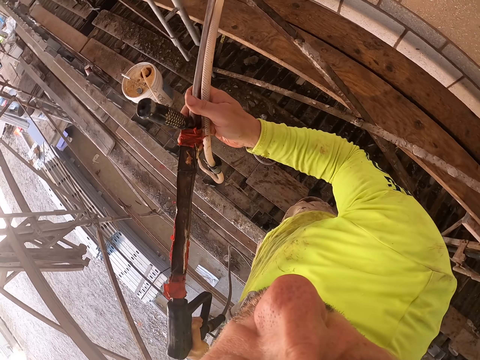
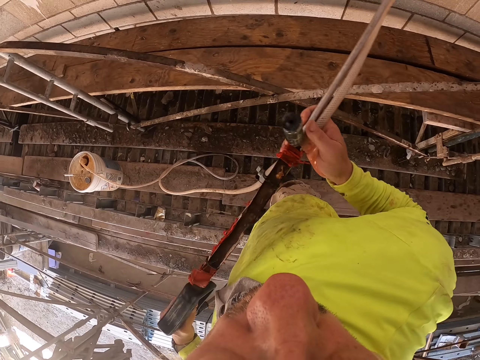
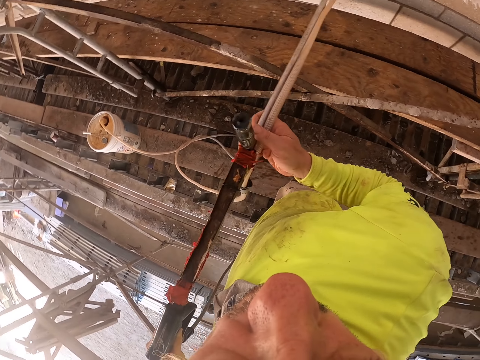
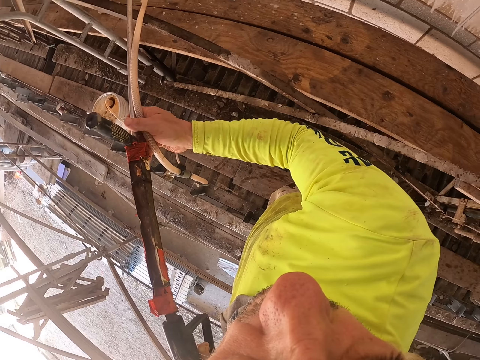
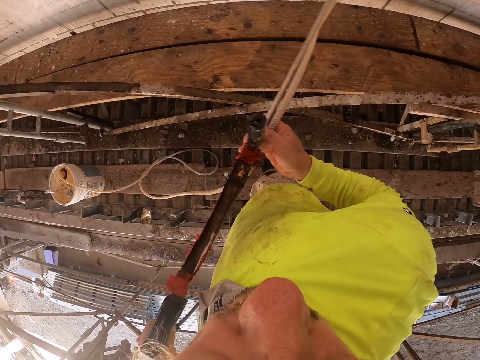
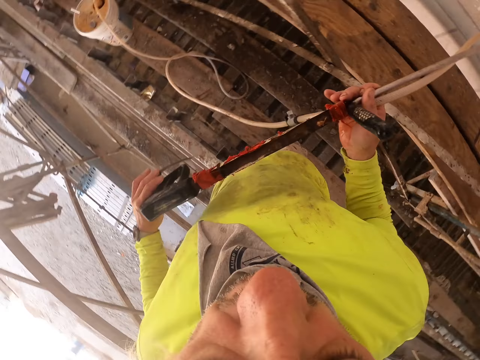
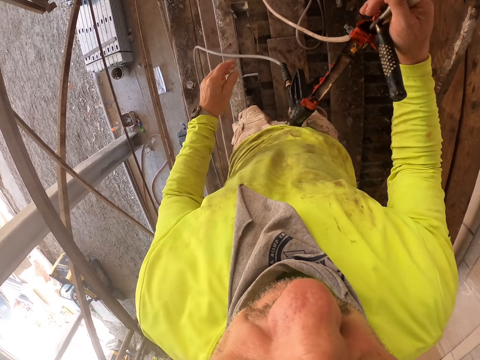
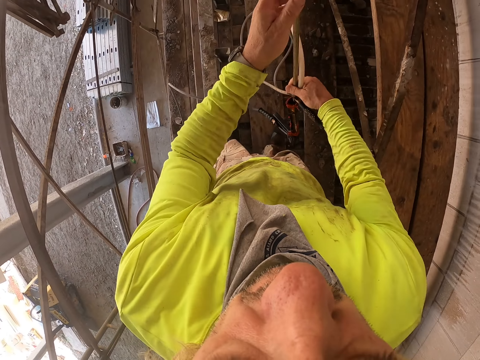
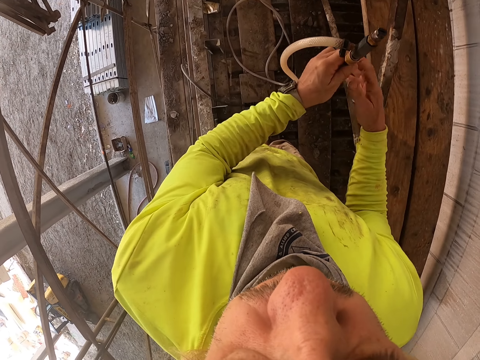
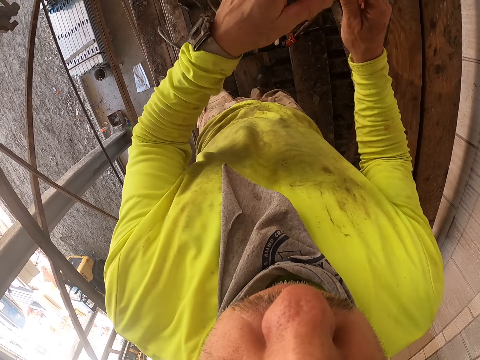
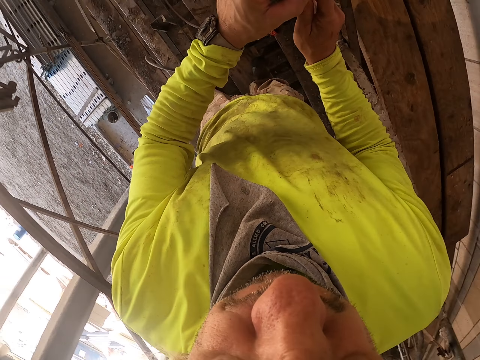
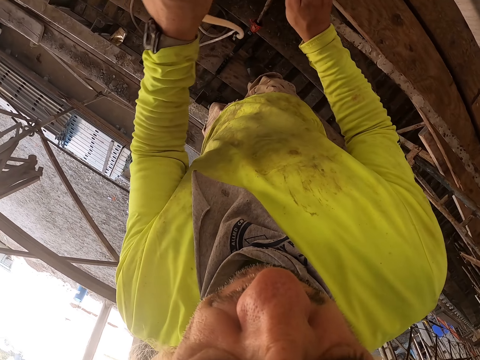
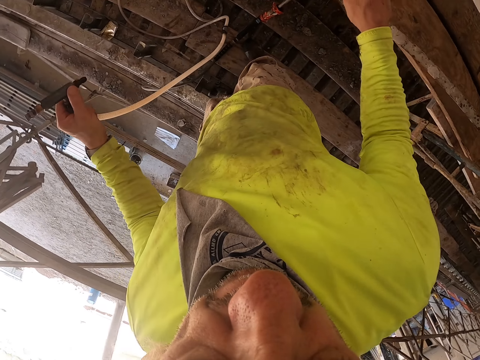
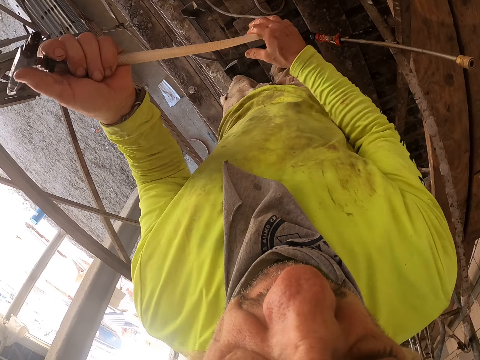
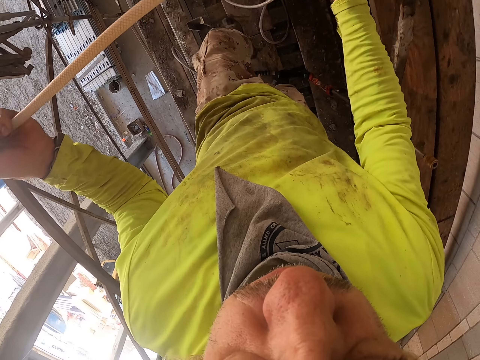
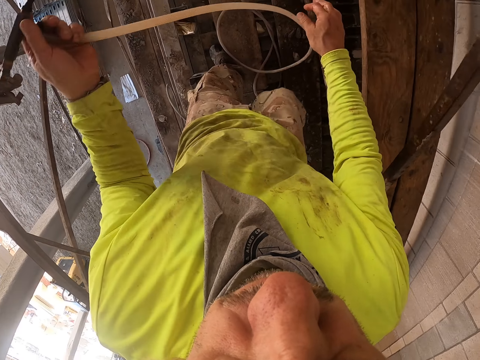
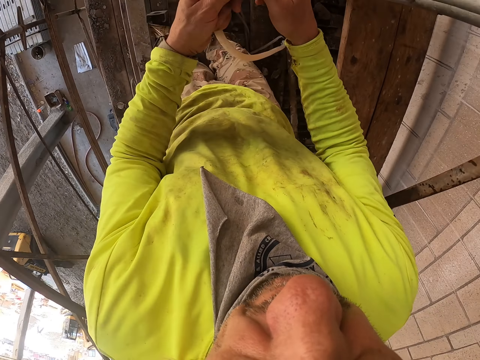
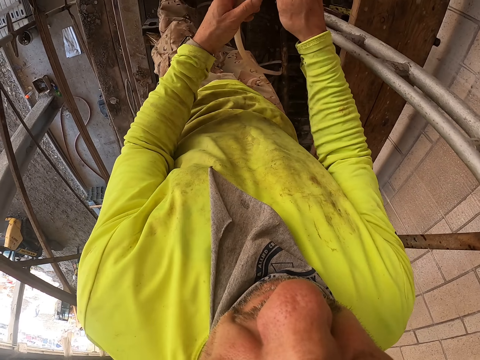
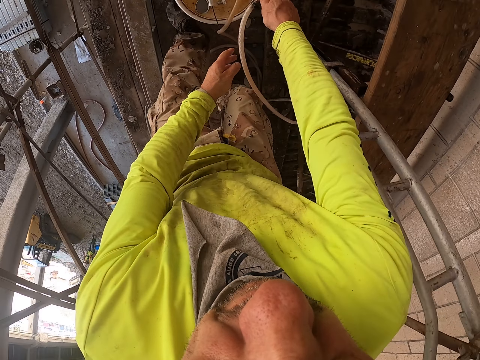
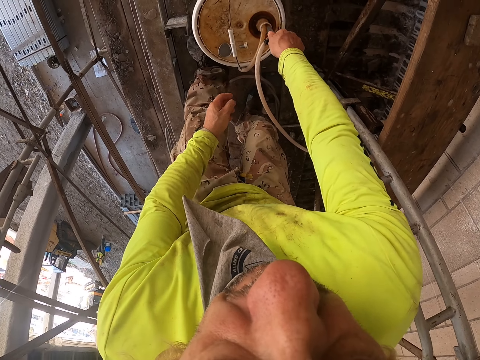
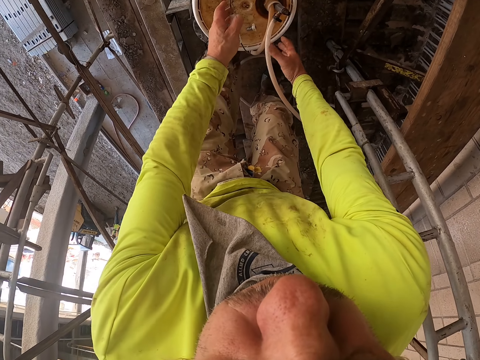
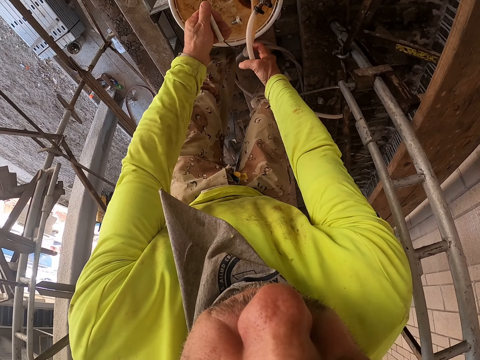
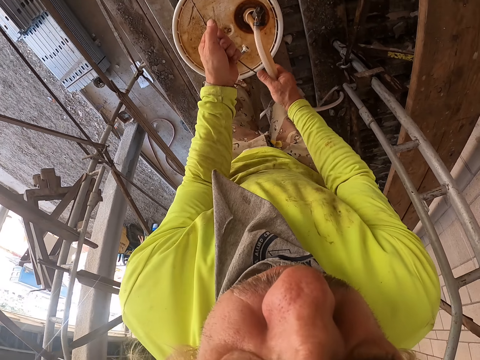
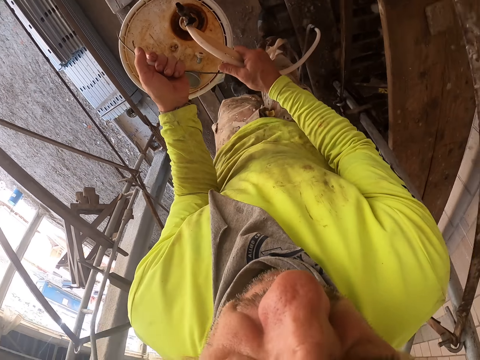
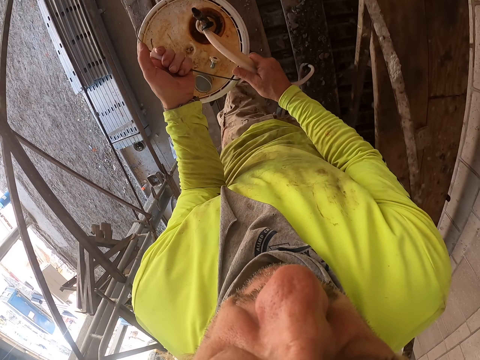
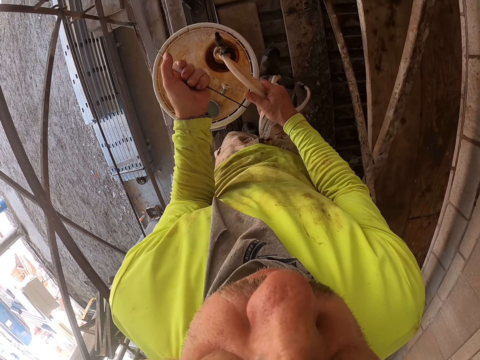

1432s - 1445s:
The camera wearer lets go of the stirrup pump spray. They lower the stirrup pump spray. They fix the stirrup portable pump. They remove the pipe from the stirrup pump. They walk with the pipe. They hold the pipe. They fix the pipe on the bucket. They put the pipe in the bucket. They carry the bucket with the pipe. They walk on the scaffold.

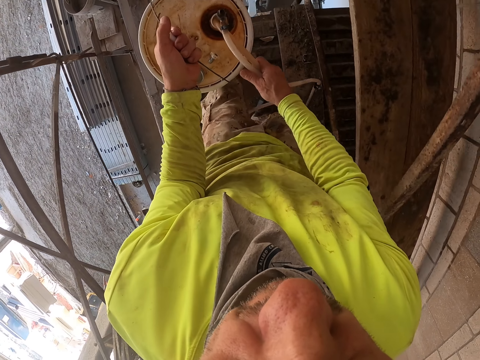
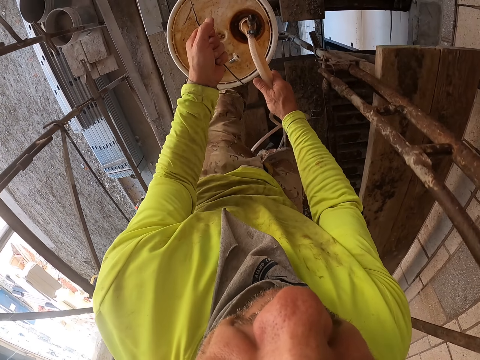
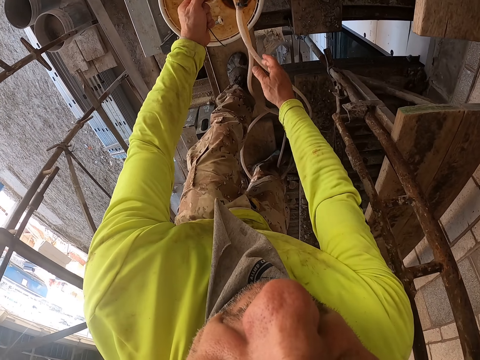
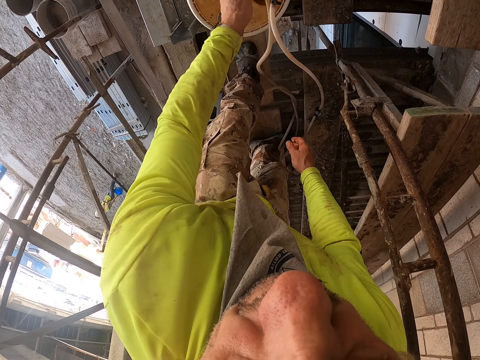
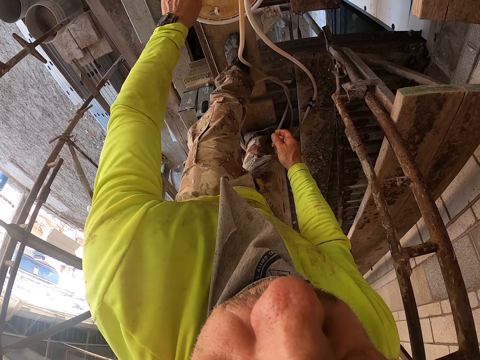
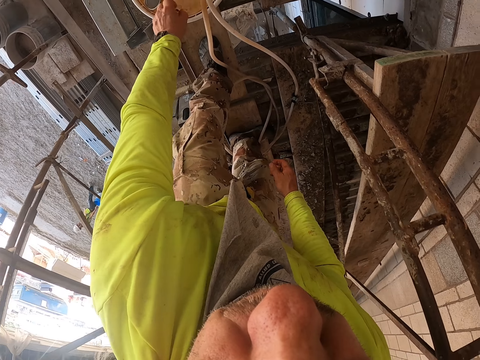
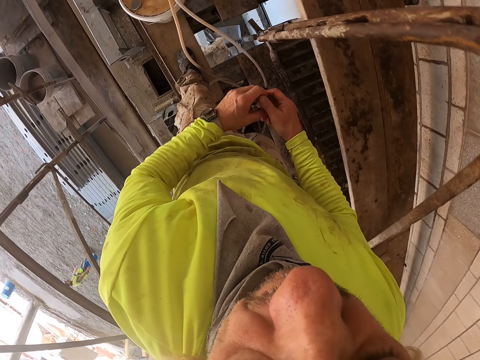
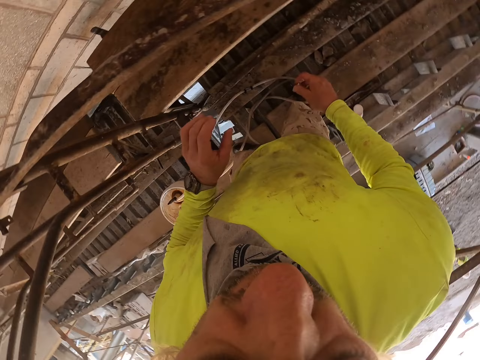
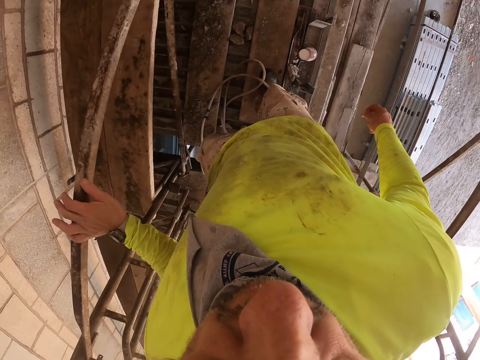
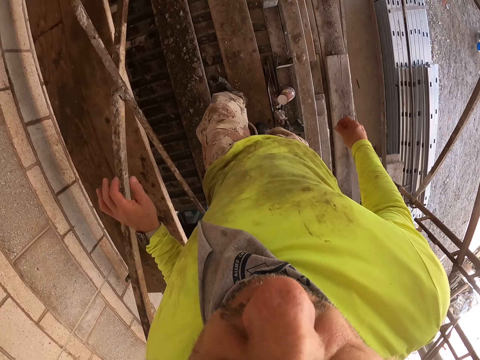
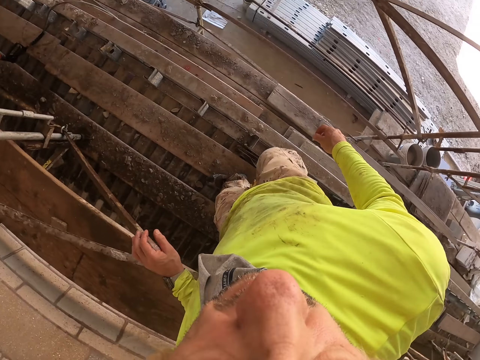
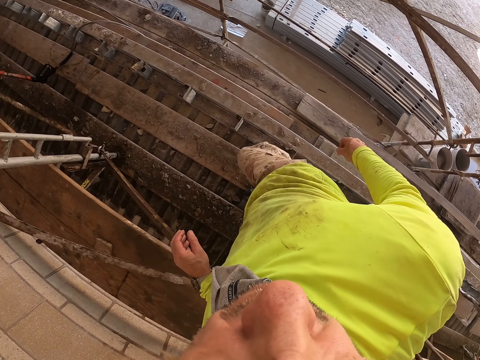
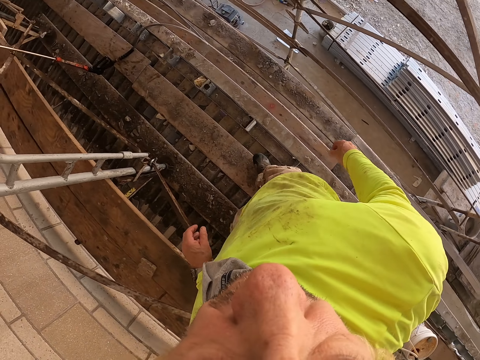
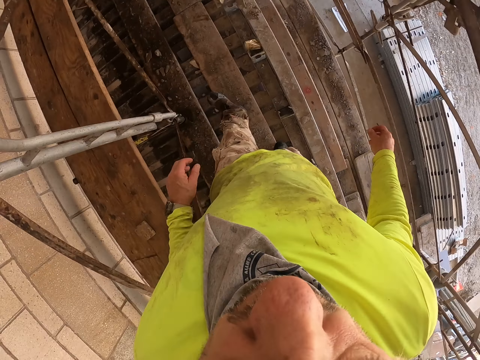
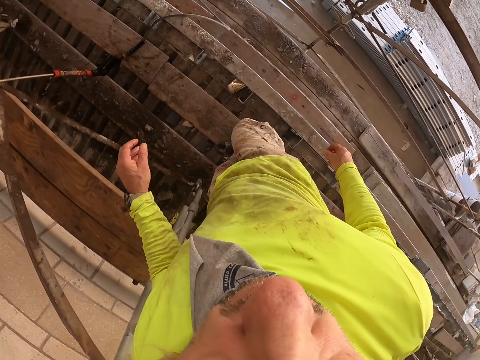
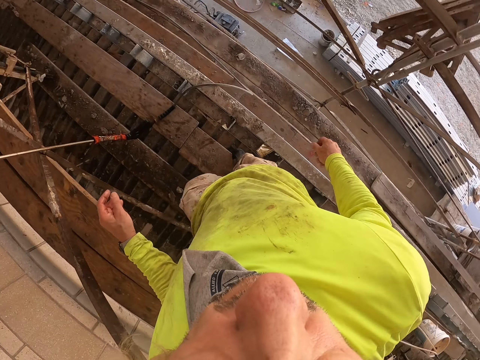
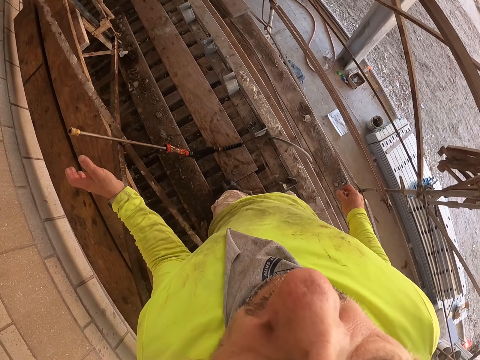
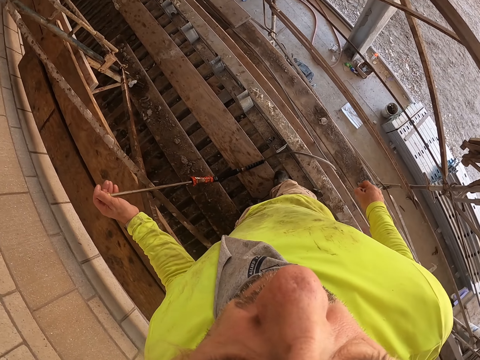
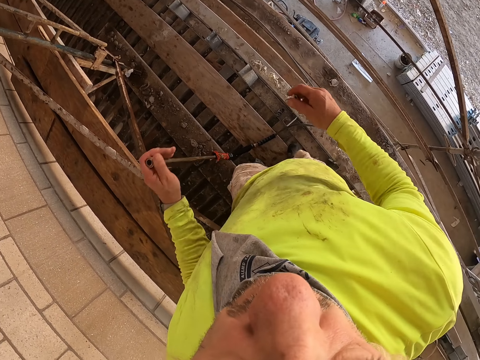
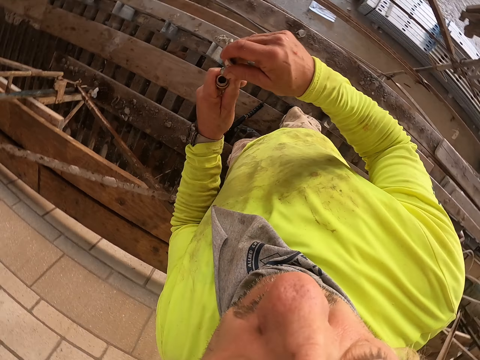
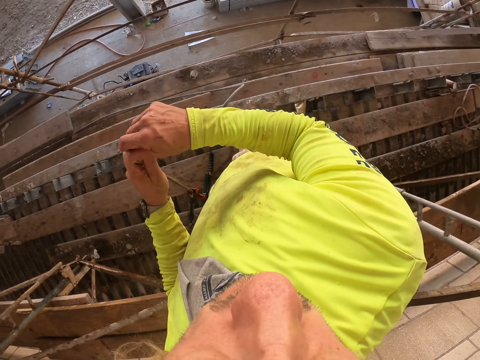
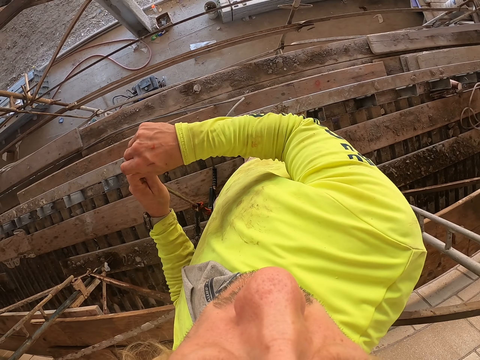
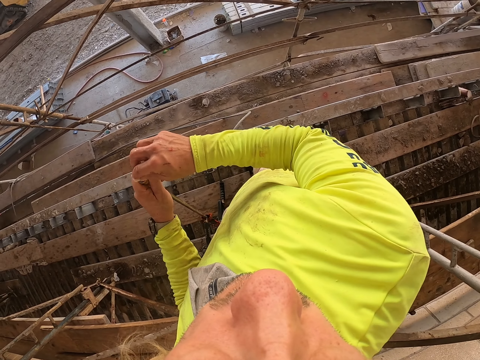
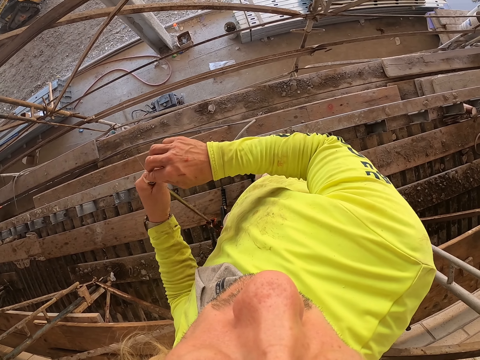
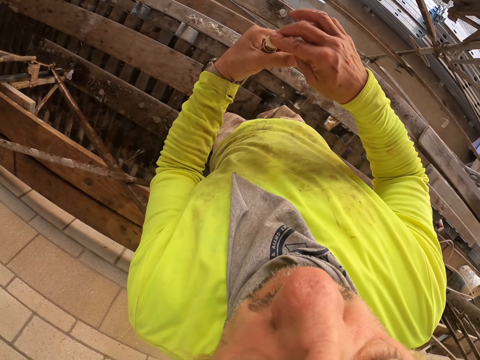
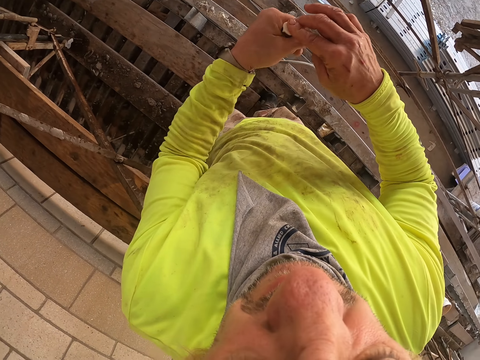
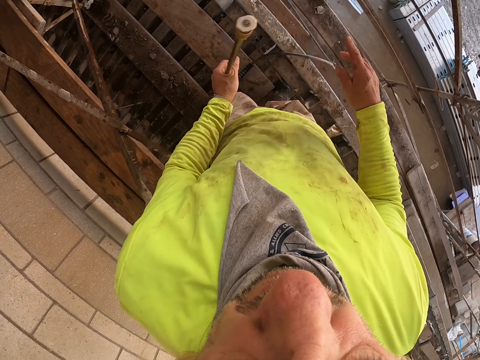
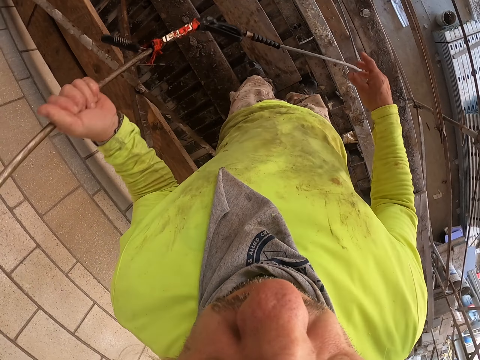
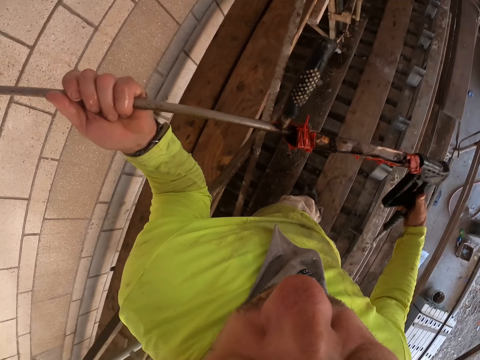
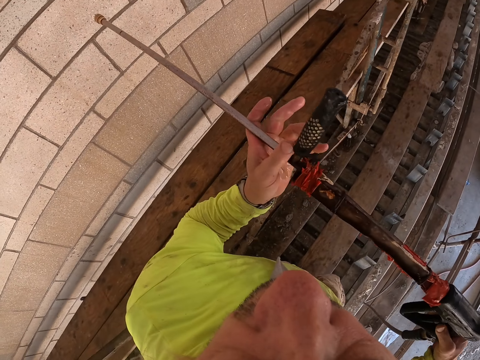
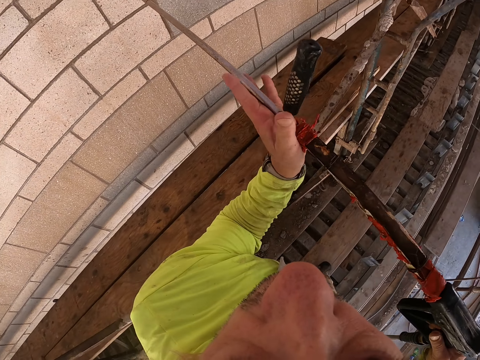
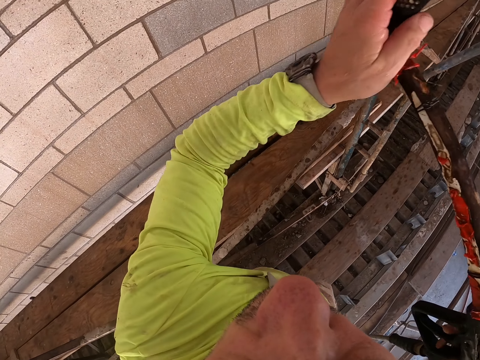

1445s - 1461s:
The camera wearer puts down the bucket. They return the bucket. They pick the nozzle body from the bucket. They hold the scaffold. They walk on the scaffold. They hold the stirrup pump. They pick the pipe. They fix the nozzle body on the stirrup pump. They look aside. They lift the stirrup pump. They spray water across the wall.
